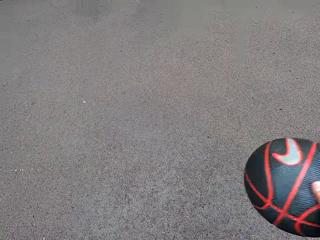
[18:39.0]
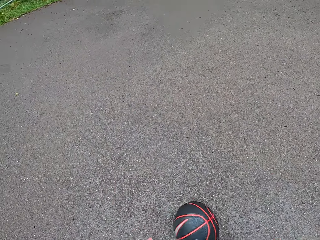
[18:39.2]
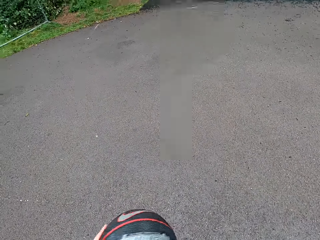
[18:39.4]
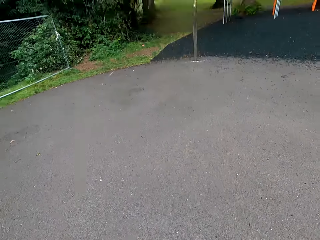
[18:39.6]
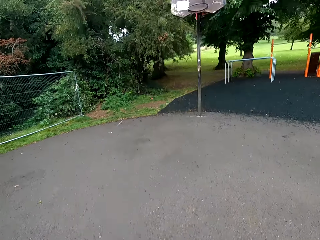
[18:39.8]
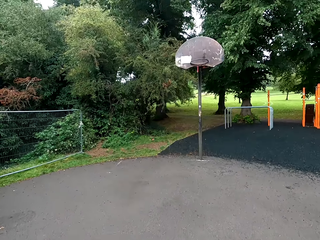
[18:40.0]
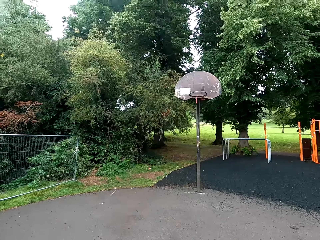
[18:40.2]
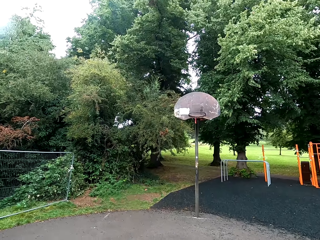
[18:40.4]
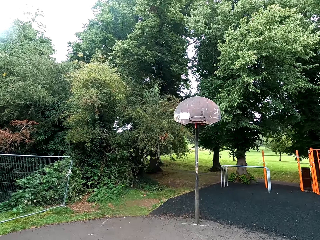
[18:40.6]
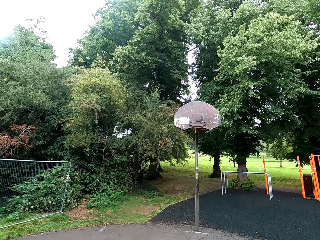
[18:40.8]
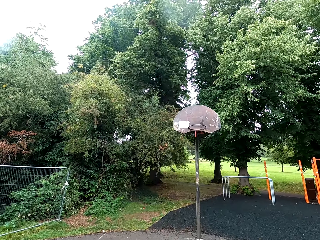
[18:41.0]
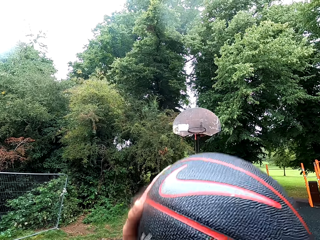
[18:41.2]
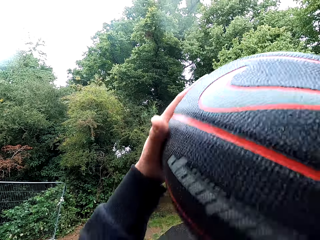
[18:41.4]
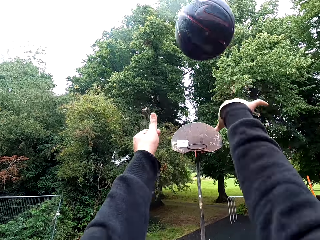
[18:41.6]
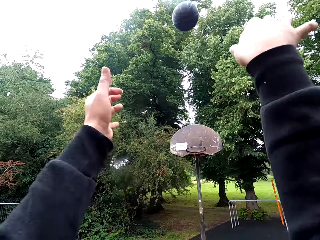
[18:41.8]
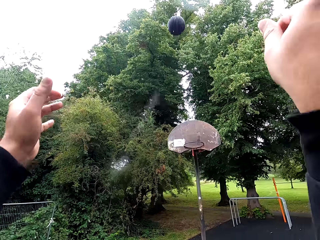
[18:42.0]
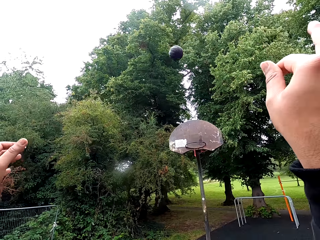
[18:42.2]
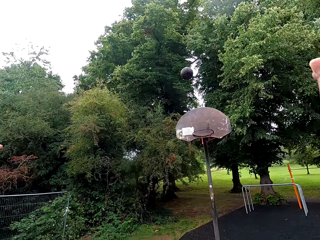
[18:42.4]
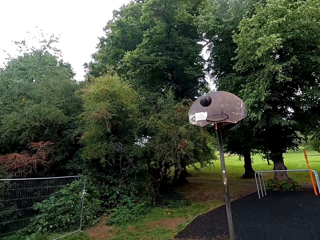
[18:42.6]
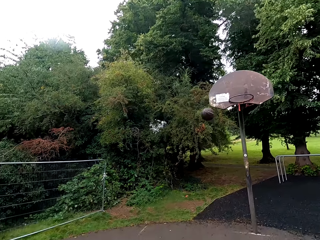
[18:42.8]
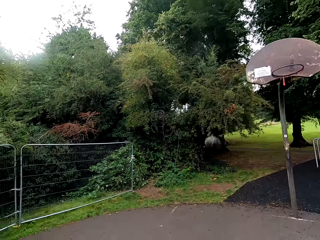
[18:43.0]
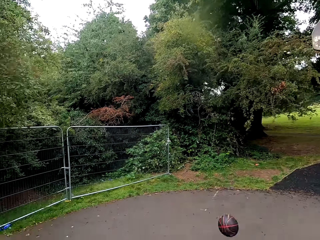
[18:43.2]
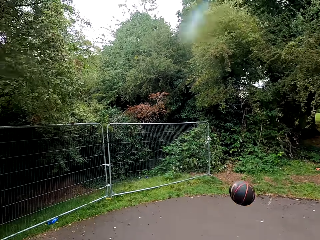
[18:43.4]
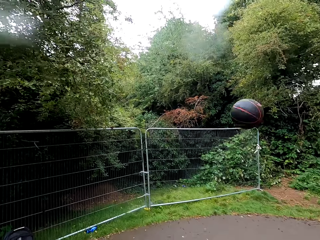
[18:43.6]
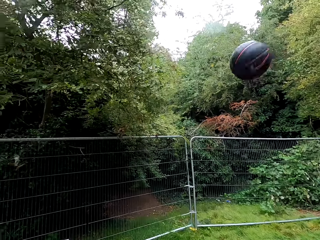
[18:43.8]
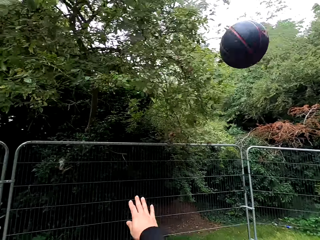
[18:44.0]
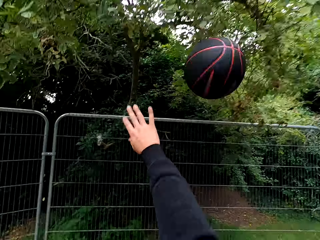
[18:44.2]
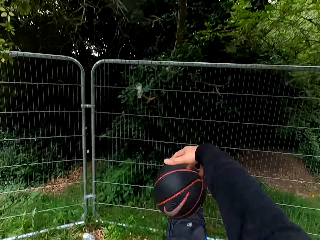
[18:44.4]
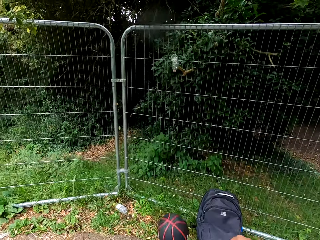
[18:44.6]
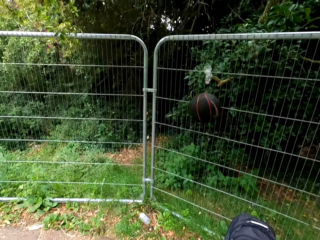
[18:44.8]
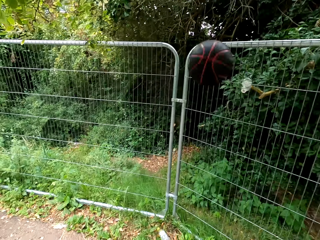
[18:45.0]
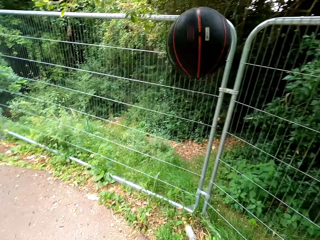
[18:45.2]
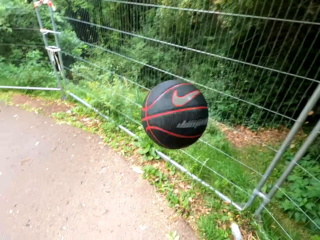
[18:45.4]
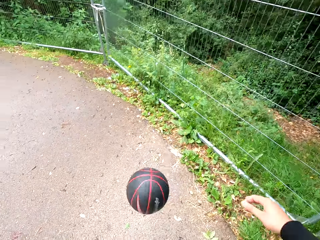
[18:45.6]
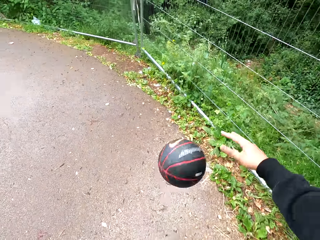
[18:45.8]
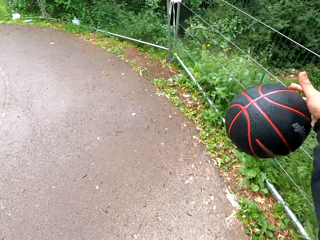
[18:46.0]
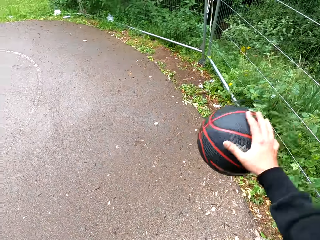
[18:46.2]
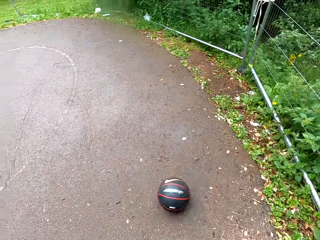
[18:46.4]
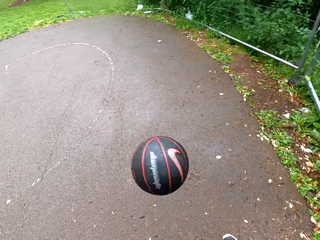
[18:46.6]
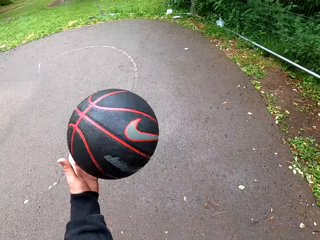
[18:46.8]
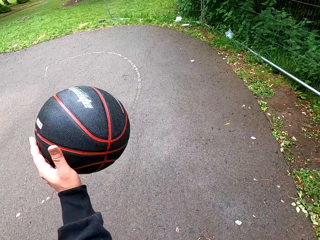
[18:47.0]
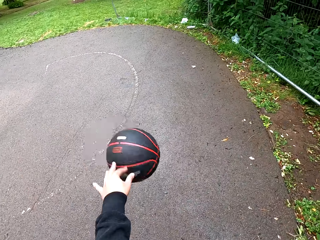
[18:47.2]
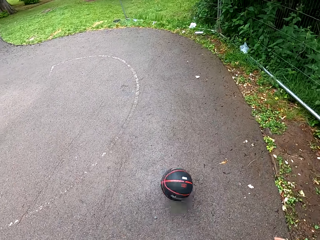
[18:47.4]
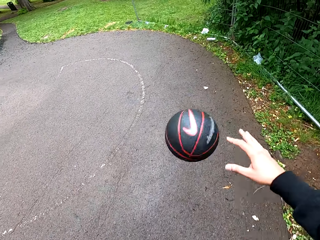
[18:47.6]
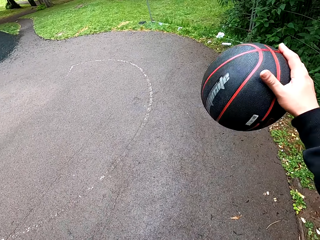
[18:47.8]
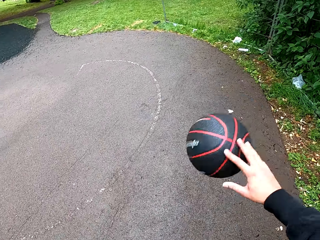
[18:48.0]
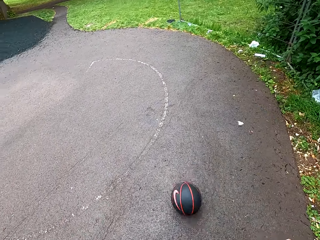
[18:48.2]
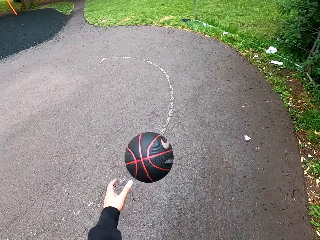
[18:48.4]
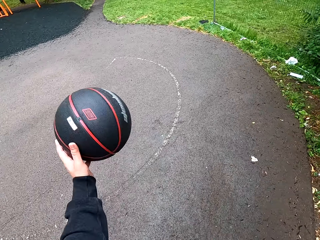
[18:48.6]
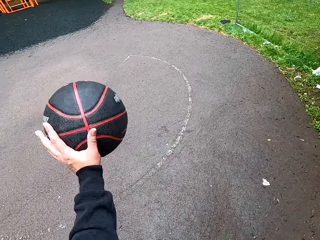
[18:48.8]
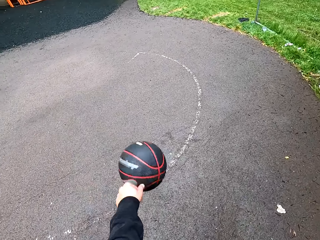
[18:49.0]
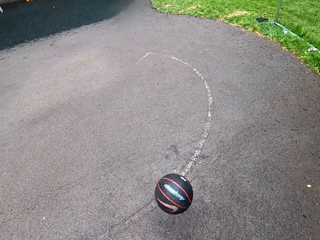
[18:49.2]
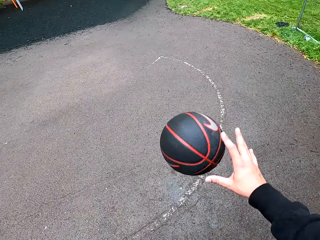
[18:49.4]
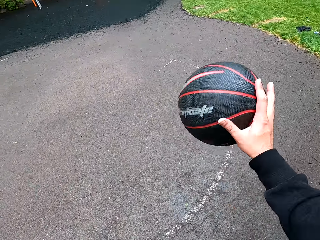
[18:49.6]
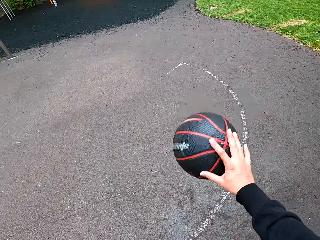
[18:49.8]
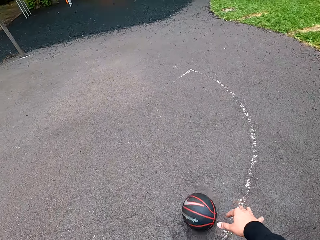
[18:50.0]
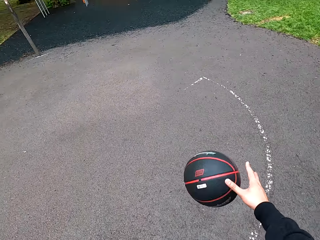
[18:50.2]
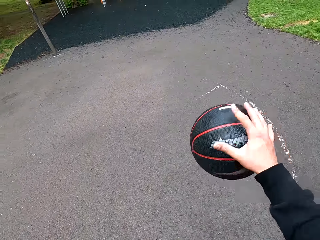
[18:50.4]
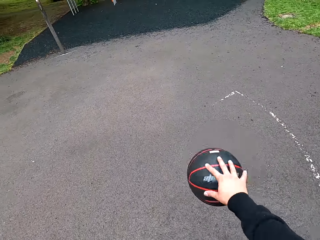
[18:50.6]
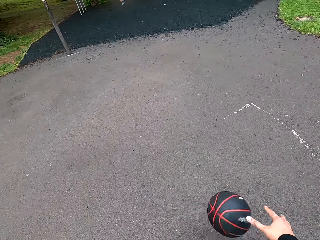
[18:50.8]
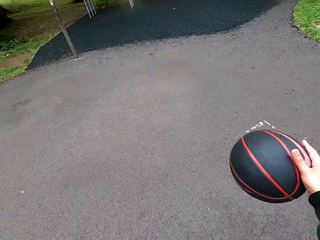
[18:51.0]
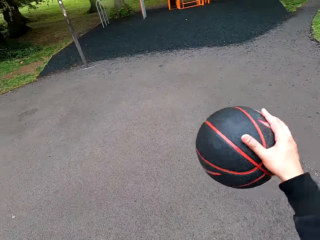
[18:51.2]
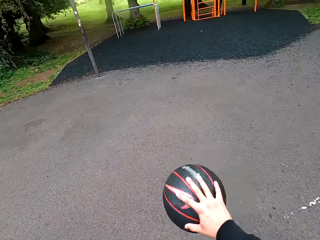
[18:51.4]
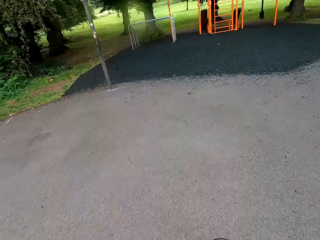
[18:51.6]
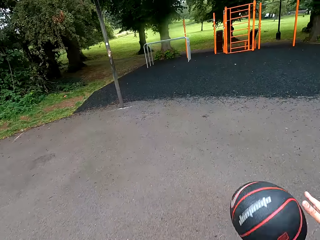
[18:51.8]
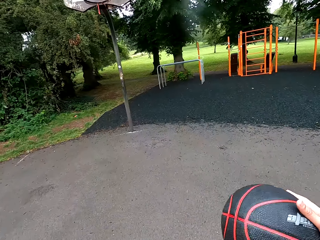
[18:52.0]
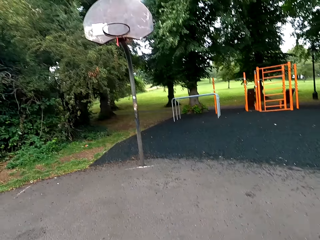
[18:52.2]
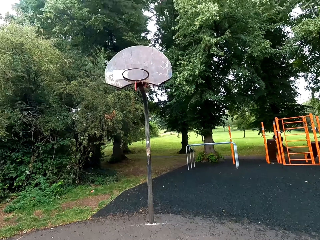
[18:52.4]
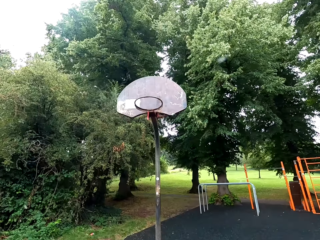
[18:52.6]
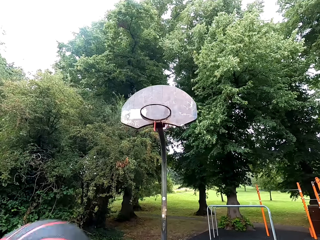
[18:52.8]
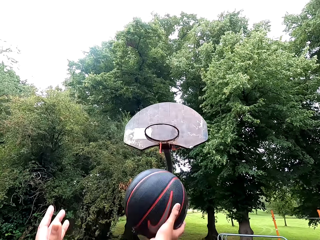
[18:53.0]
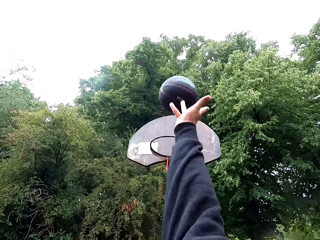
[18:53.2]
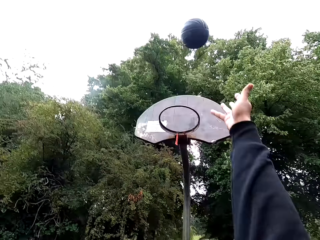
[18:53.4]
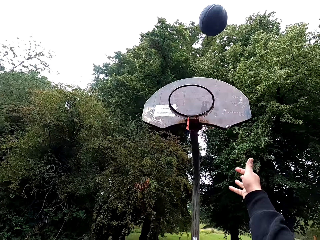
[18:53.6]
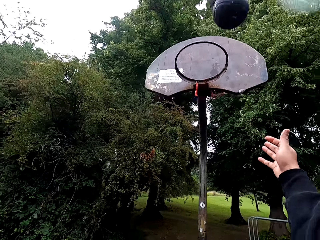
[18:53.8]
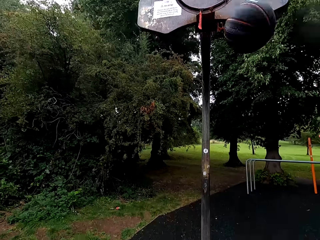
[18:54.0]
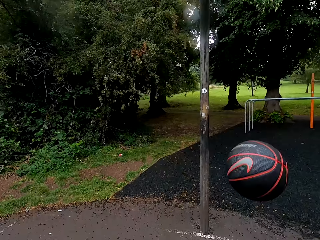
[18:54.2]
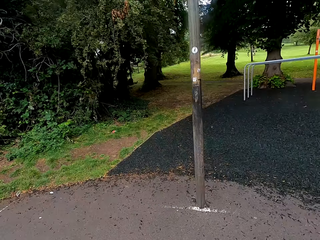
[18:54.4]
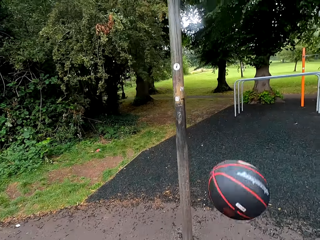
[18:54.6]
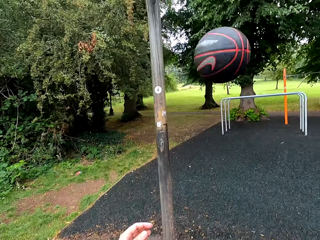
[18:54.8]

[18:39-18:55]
The camera wearer throws the ball to the goal post. They play basketball. They throw the ball to the goal post.

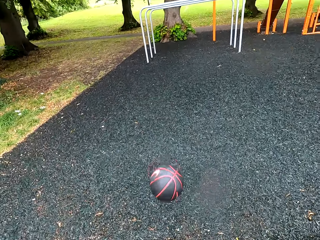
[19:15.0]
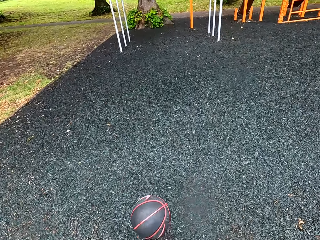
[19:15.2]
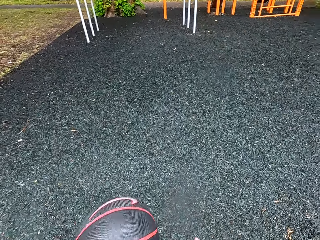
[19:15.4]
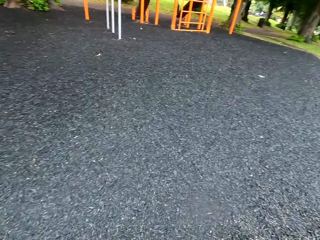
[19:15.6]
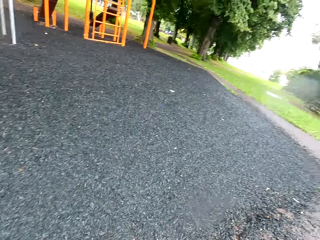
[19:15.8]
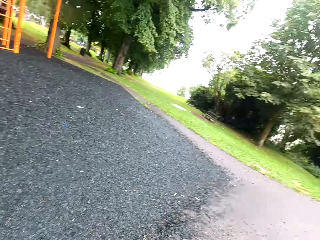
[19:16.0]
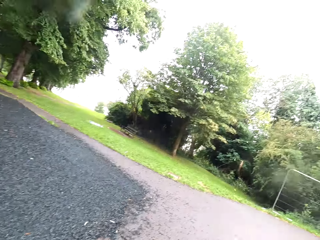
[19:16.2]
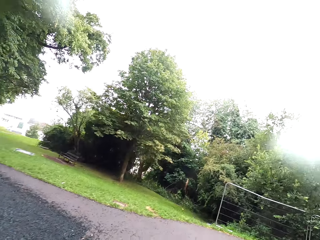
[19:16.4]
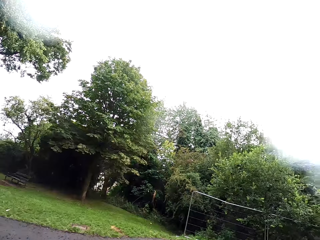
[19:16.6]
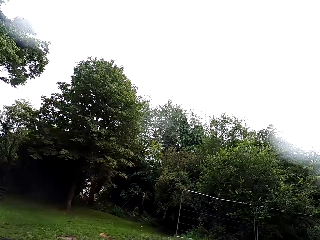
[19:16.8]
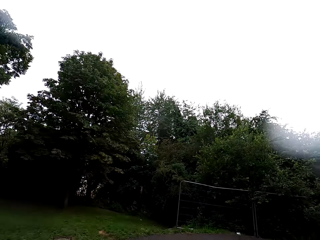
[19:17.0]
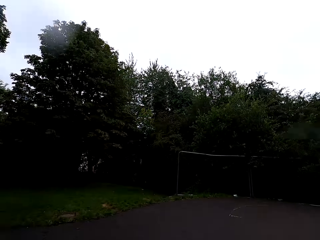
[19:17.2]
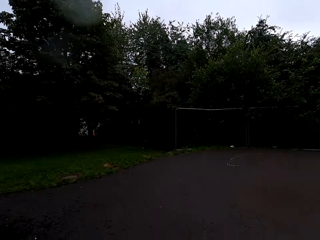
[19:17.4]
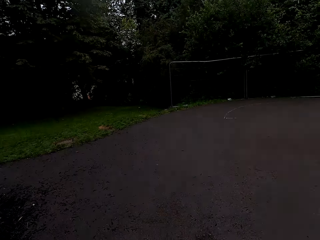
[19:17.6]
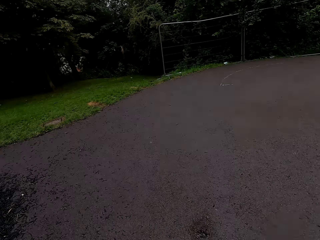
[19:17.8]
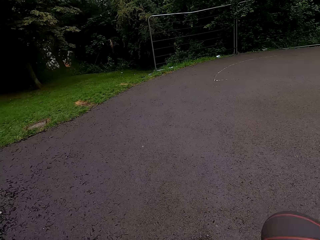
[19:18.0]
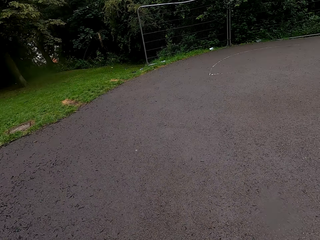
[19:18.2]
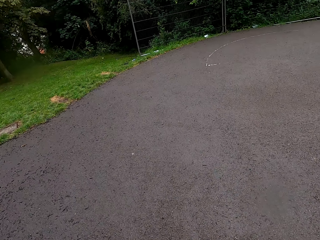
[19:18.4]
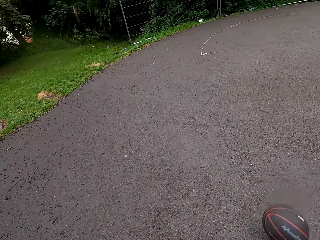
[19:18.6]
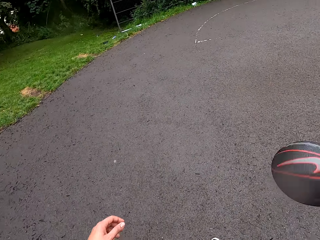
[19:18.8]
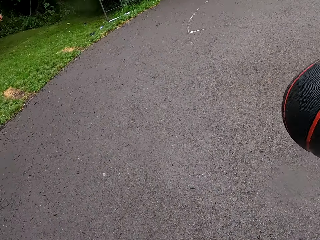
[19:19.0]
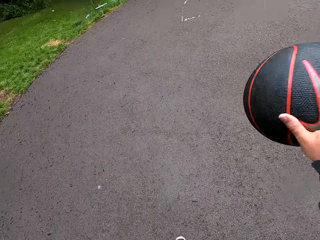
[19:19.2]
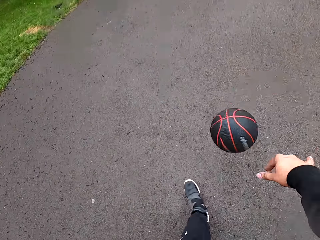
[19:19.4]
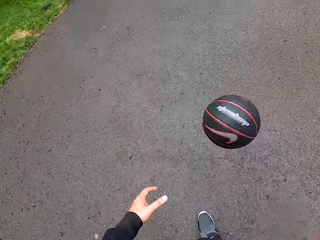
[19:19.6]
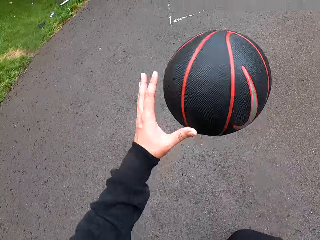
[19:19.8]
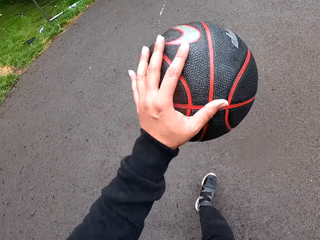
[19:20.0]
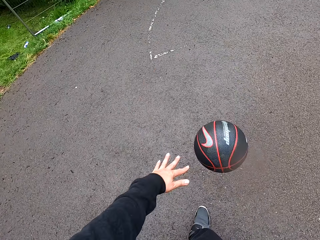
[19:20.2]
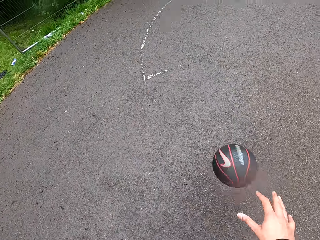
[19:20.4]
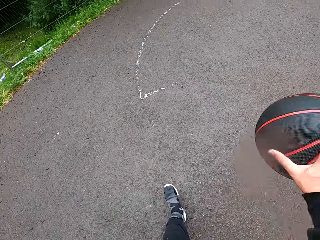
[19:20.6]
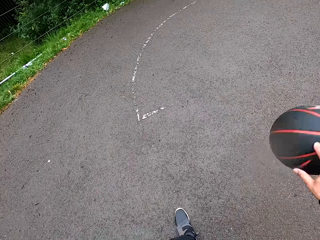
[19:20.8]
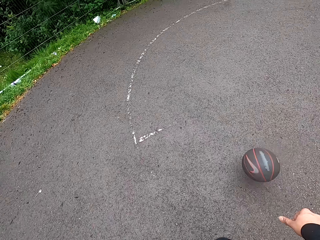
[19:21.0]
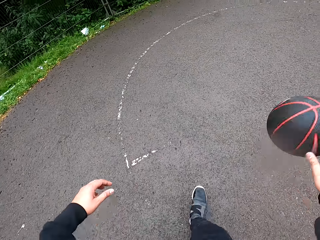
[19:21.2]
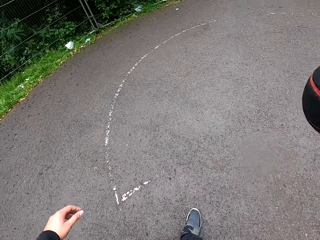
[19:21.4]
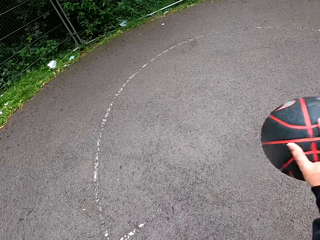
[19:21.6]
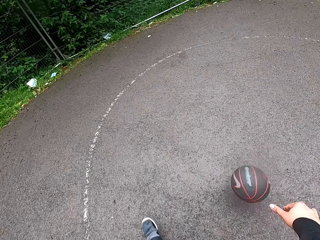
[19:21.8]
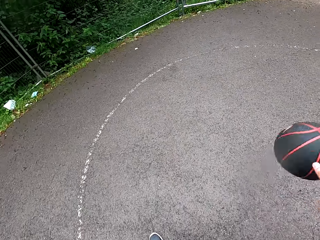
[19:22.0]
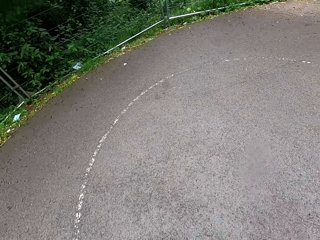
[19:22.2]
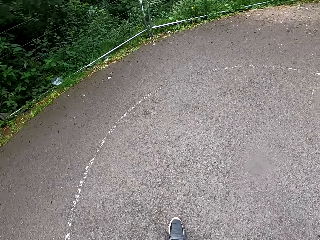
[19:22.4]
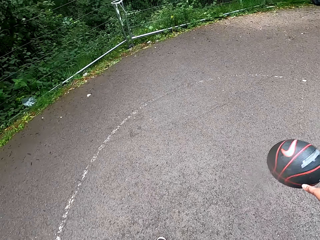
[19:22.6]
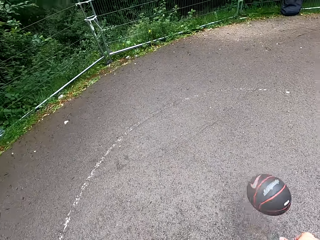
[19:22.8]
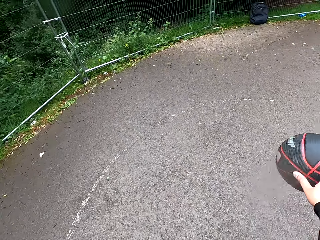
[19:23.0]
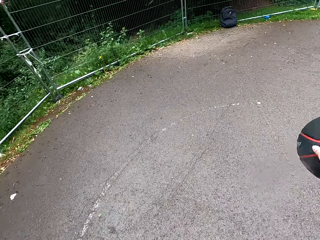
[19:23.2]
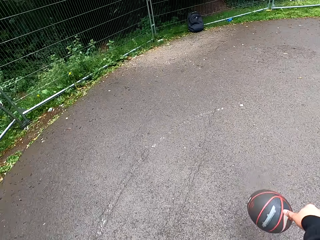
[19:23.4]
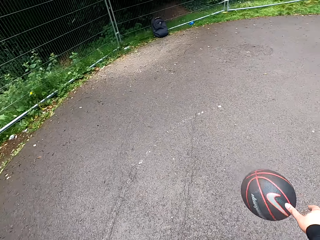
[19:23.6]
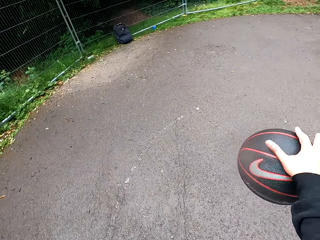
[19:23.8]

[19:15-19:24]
The camera wearer plays basketball.
